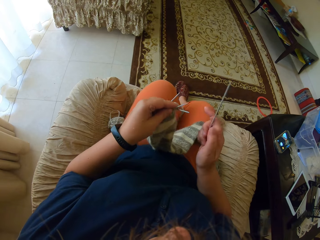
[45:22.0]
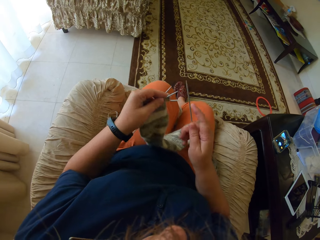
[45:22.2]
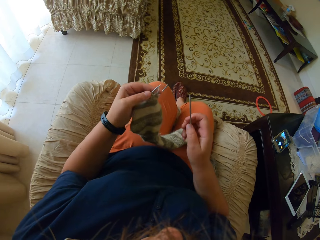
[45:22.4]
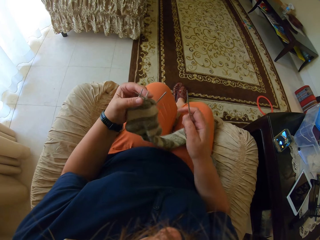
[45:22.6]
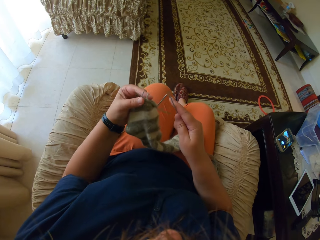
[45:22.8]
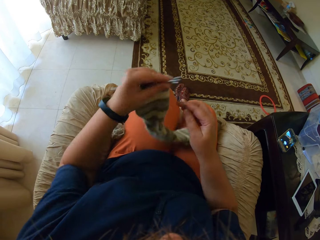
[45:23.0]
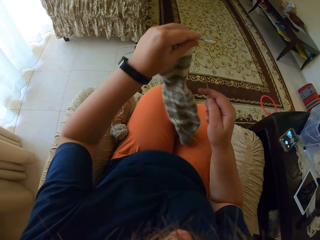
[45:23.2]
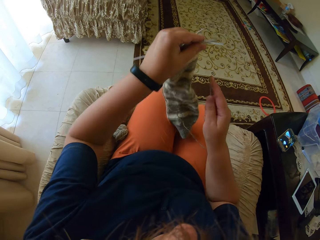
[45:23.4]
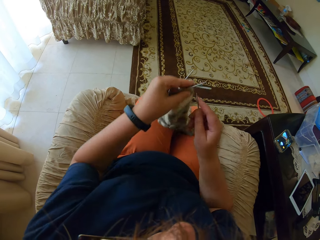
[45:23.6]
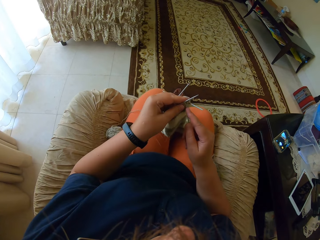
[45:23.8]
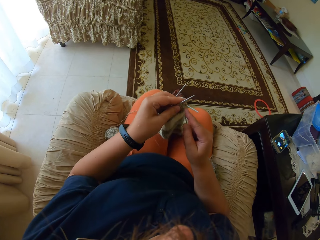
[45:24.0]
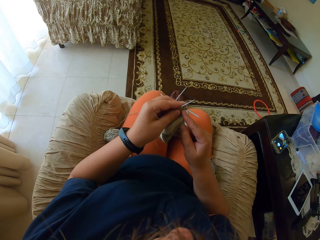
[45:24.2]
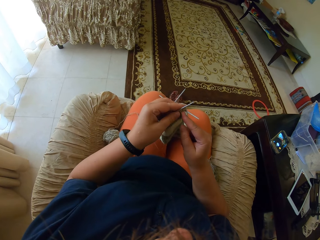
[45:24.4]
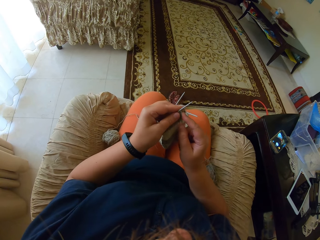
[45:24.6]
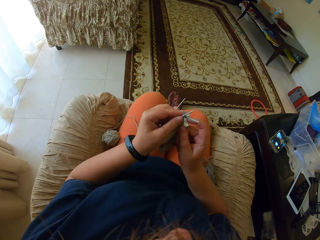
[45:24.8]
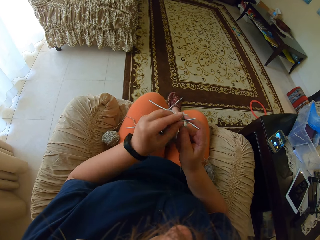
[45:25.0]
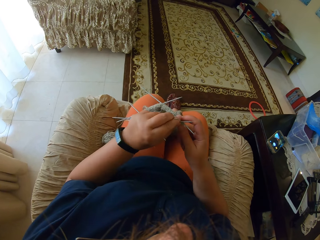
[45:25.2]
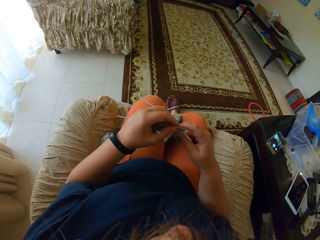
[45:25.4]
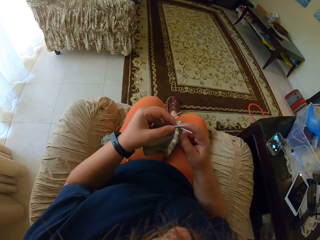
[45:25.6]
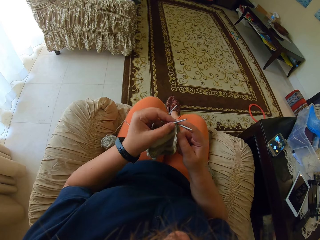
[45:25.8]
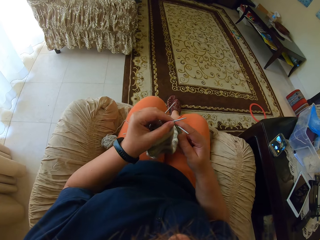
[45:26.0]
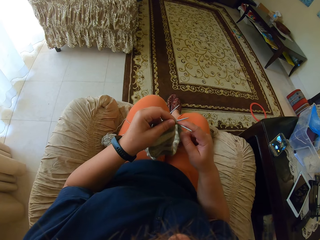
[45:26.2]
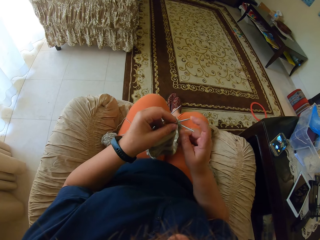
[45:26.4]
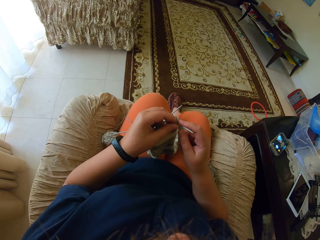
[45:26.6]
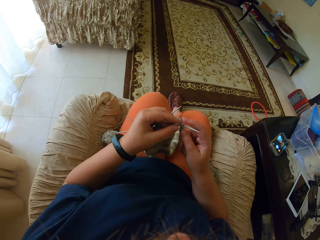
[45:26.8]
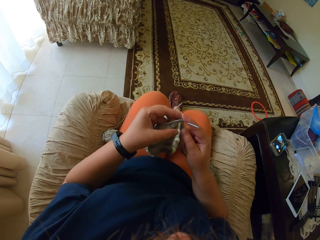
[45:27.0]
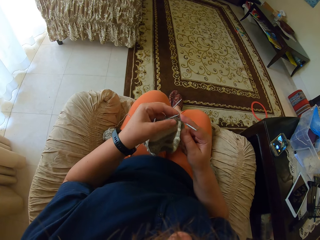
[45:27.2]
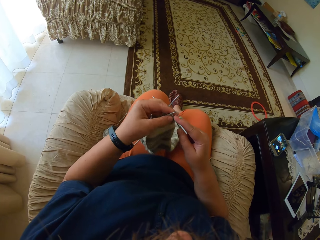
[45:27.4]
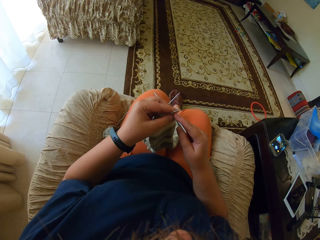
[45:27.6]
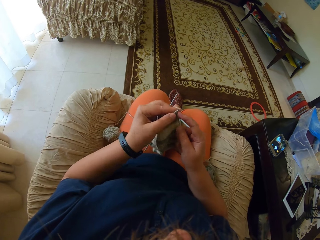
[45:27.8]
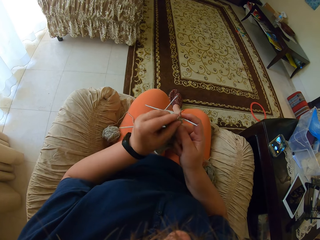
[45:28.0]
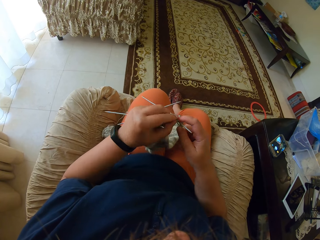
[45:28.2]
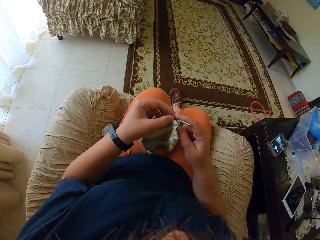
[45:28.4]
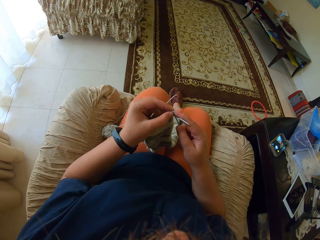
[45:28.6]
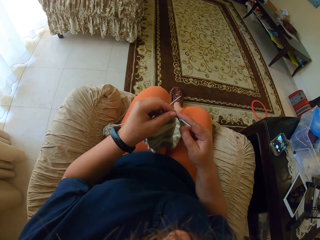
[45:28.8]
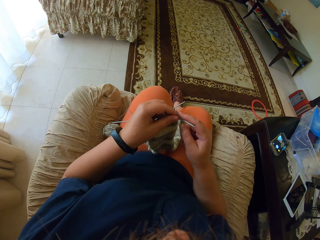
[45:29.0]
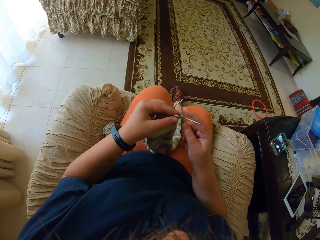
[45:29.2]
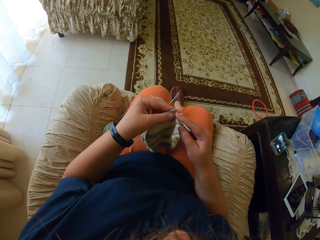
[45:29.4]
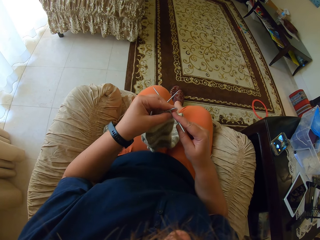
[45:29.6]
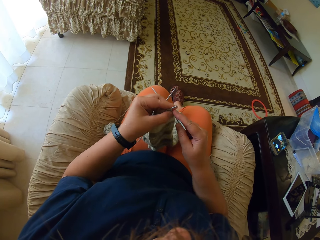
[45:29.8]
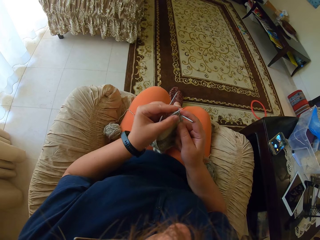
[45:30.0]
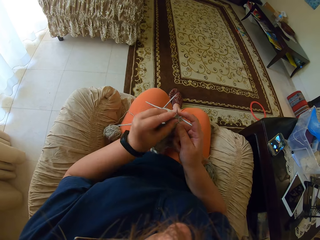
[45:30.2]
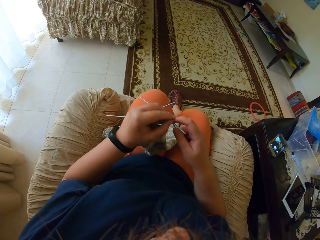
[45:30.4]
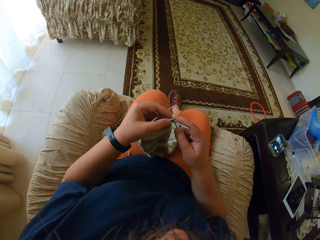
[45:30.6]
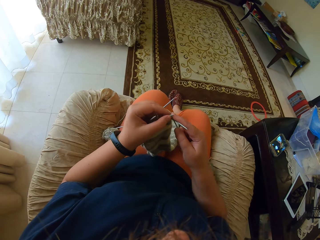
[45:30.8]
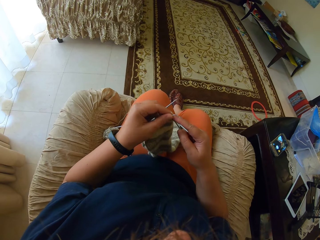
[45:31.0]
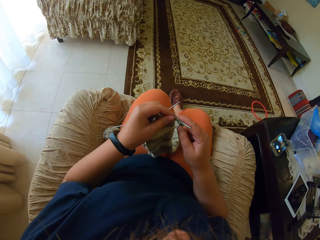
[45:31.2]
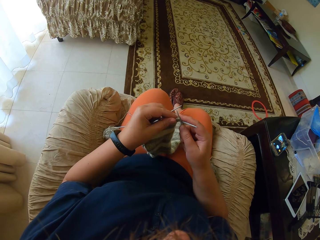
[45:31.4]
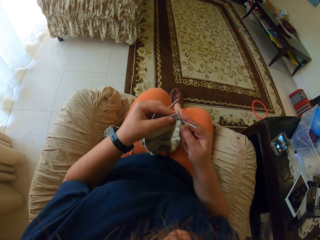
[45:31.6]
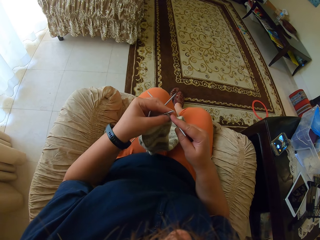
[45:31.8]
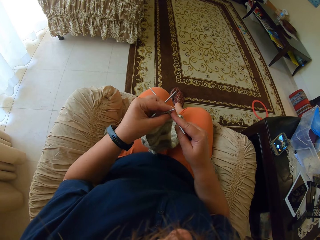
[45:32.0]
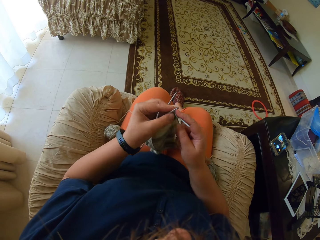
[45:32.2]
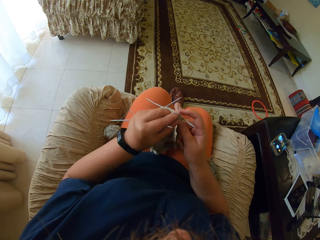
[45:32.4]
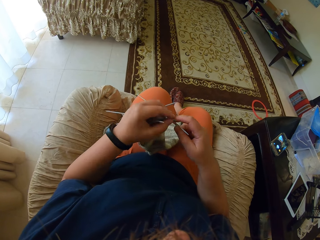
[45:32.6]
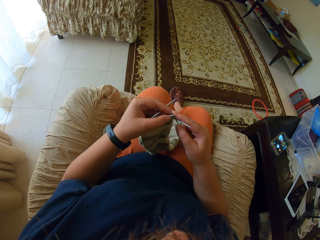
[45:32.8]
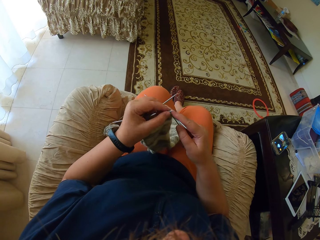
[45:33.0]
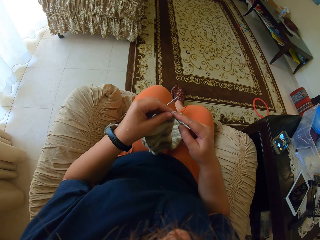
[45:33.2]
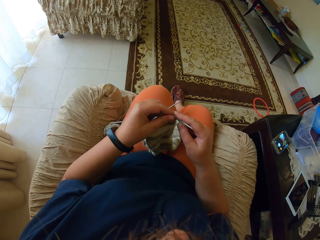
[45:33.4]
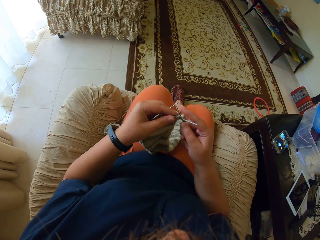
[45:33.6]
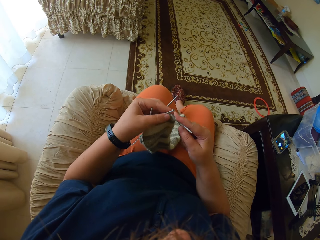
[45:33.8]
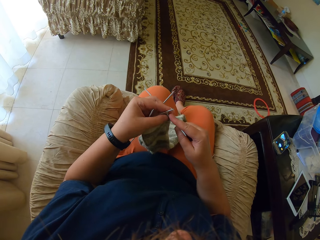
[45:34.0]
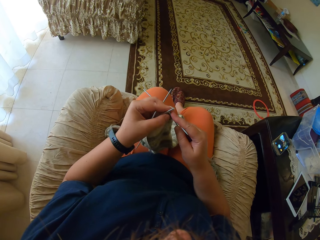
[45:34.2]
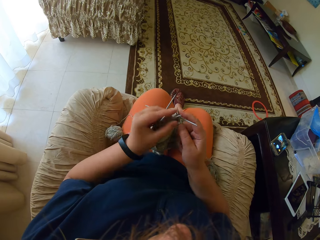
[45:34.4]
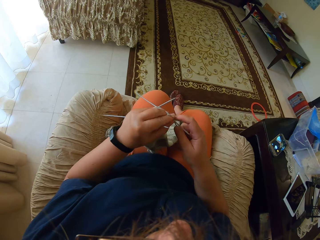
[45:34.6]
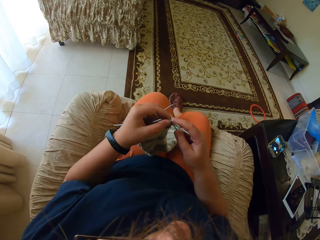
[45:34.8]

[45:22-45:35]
The camera wearer sews cloth.

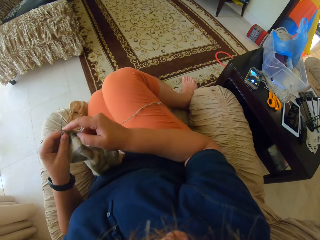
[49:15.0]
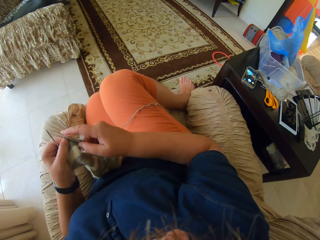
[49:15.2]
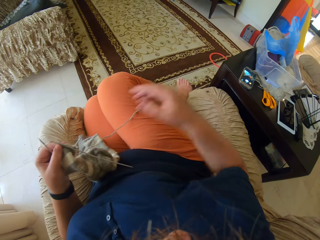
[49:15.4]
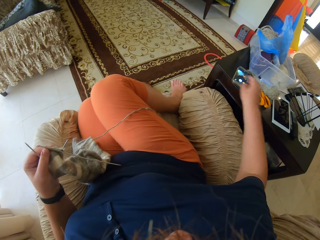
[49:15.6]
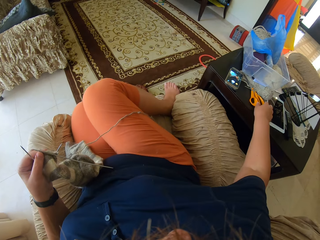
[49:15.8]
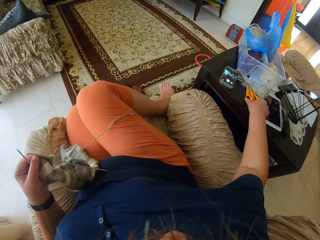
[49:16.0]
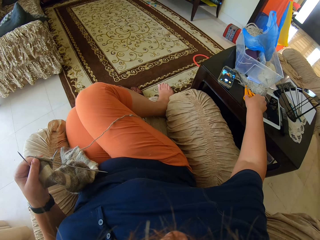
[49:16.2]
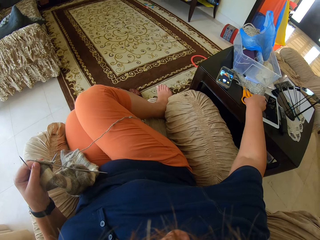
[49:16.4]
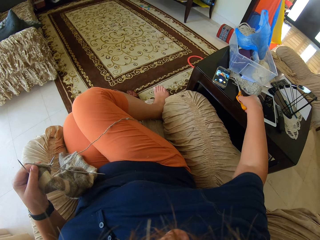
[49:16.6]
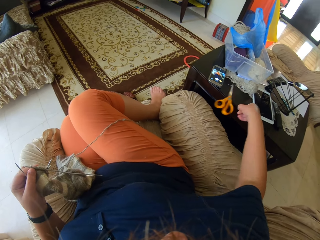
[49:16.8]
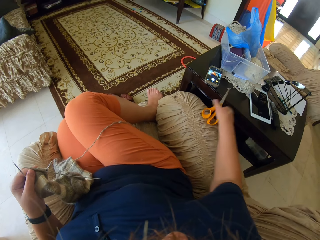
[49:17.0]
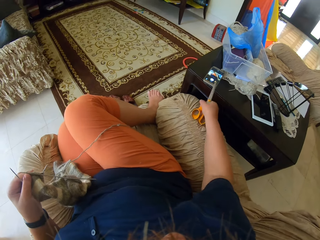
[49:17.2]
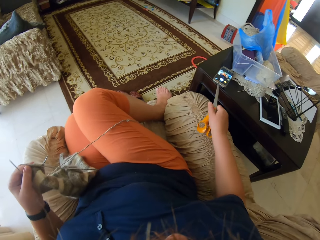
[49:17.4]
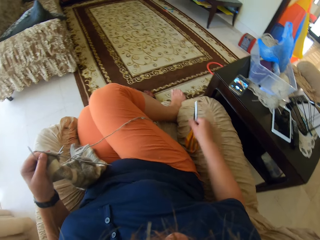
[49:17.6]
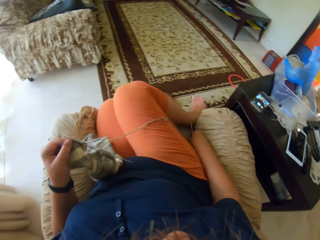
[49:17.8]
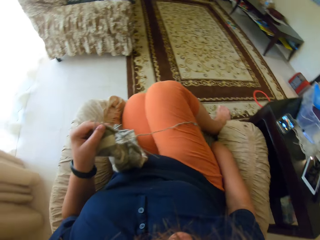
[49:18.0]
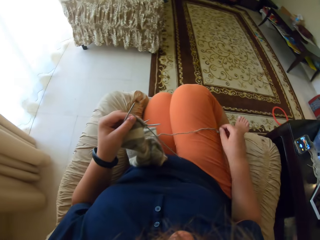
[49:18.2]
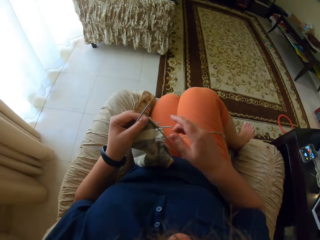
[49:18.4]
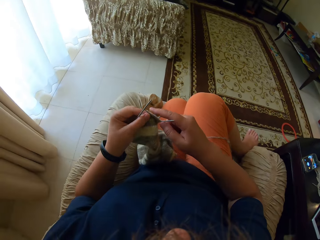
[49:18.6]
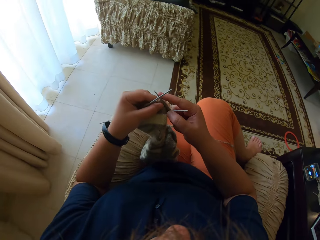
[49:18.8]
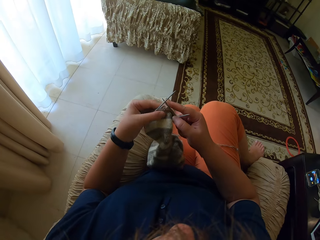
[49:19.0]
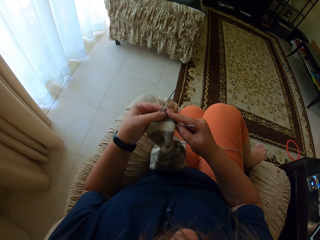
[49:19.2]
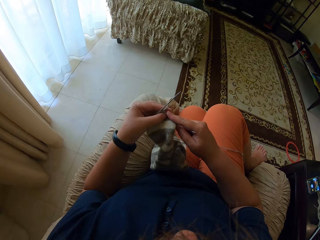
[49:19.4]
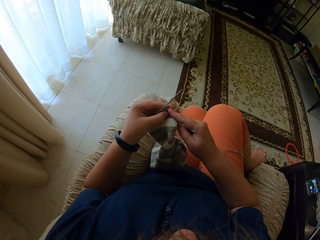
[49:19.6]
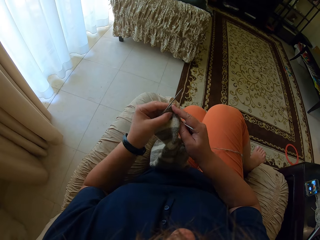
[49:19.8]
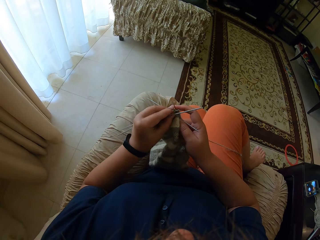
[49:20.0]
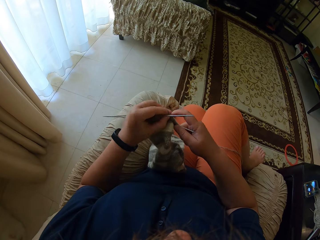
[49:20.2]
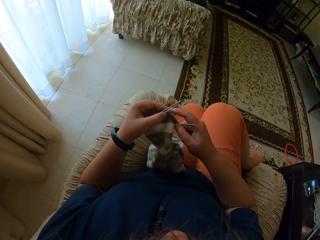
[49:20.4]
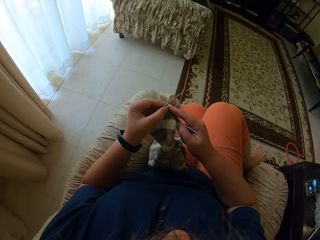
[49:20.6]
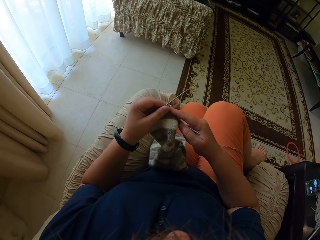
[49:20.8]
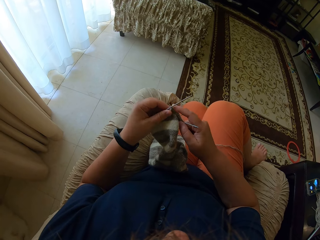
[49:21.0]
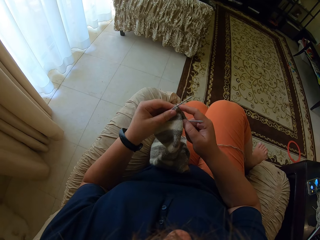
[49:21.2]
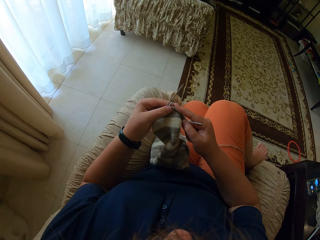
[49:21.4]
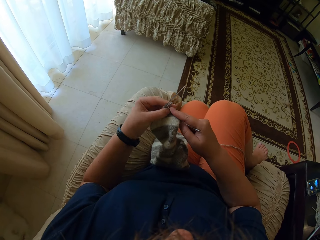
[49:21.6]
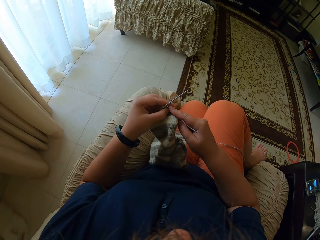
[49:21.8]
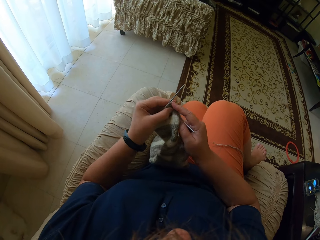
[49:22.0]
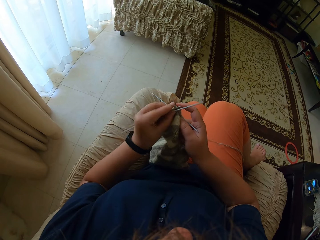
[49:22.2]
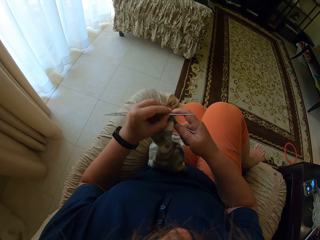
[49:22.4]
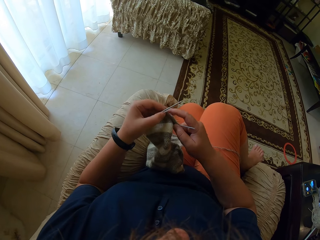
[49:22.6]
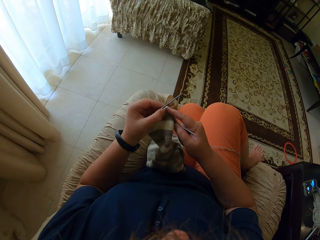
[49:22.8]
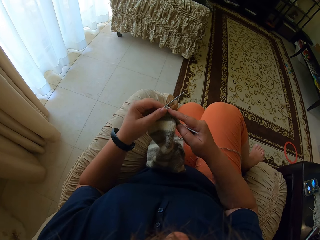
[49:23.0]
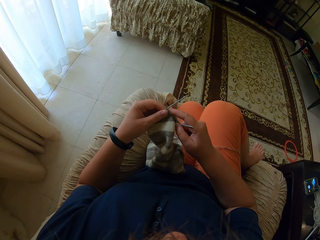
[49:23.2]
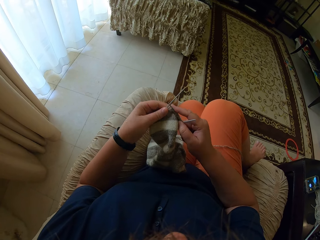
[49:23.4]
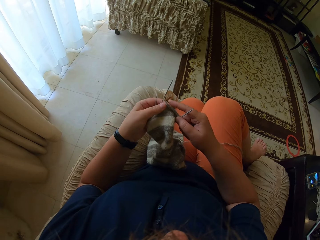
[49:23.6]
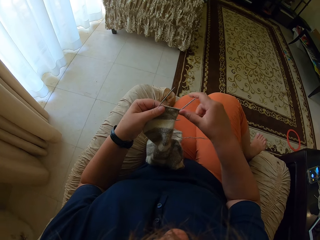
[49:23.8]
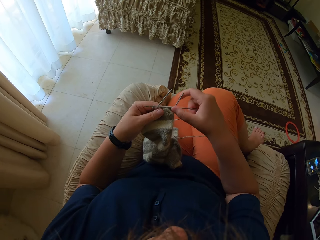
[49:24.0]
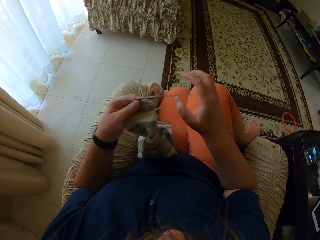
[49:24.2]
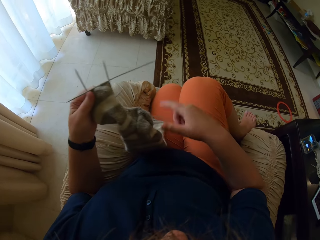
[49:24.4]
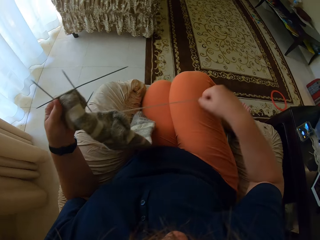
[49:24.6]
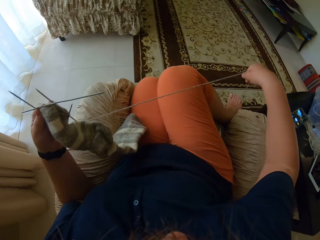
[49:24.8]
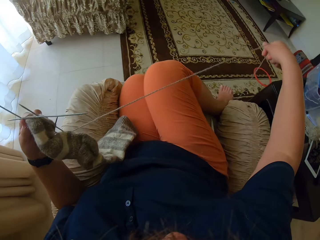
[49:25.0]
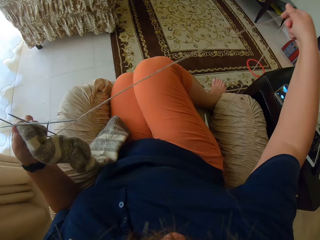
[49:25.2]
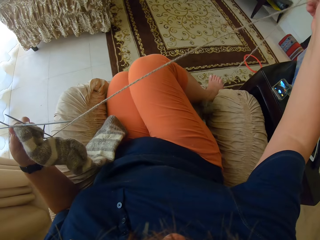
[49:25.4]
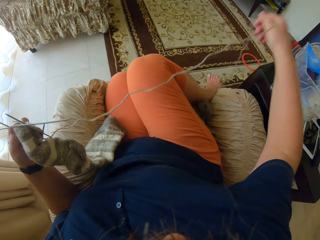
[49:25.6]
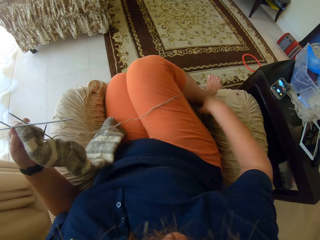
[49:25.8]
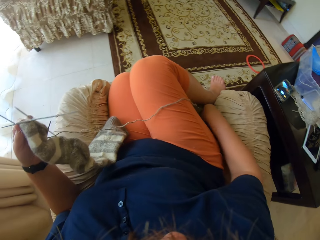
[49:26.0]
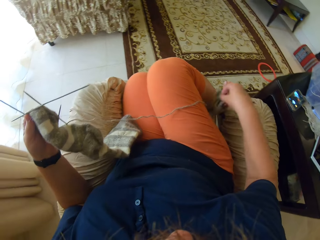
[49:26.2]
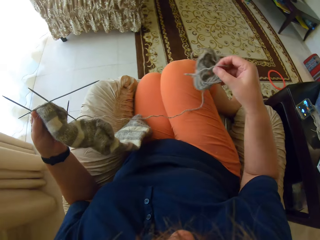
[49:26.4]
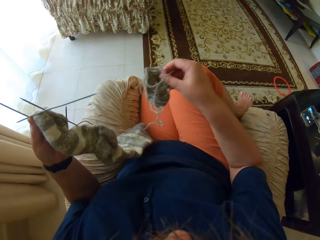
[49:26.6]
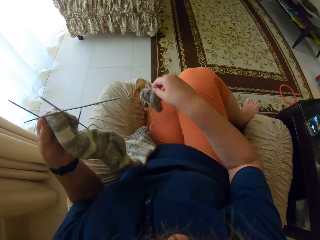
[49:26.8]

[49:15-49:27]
The camera wearer picks up the scissors. They put the scissors on the chair. They sew cloth. They straighten the thread and pull the thread.
